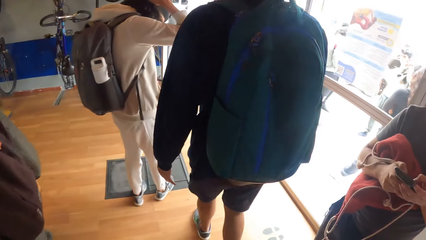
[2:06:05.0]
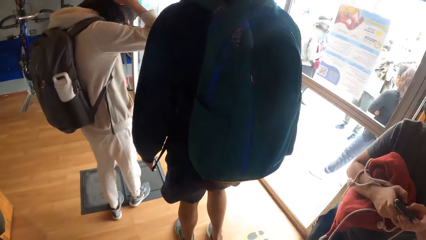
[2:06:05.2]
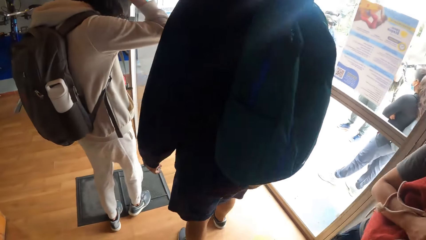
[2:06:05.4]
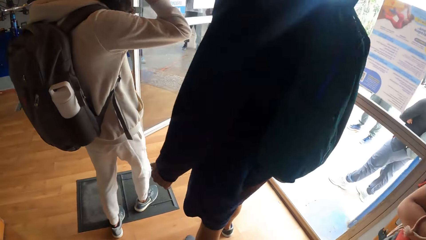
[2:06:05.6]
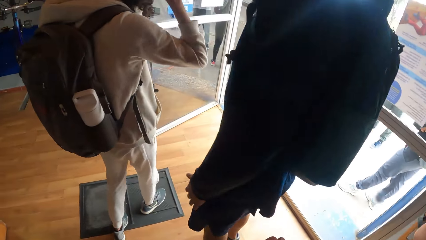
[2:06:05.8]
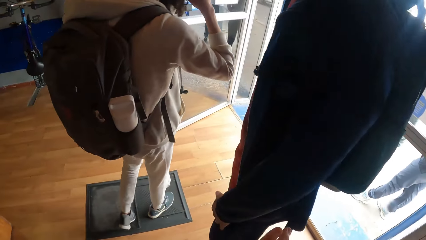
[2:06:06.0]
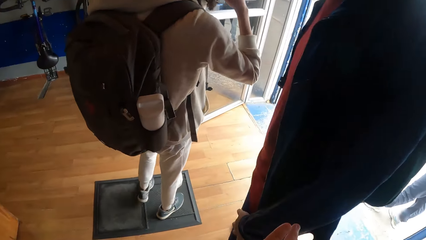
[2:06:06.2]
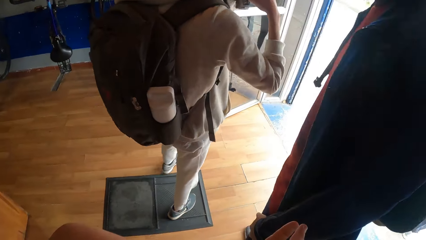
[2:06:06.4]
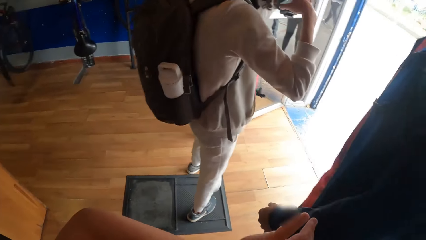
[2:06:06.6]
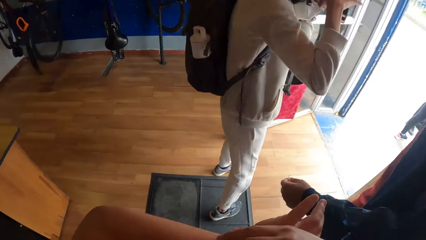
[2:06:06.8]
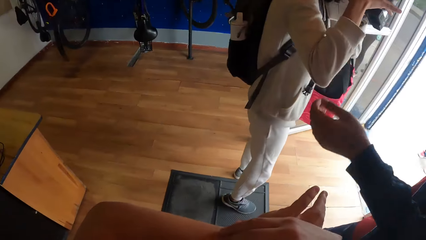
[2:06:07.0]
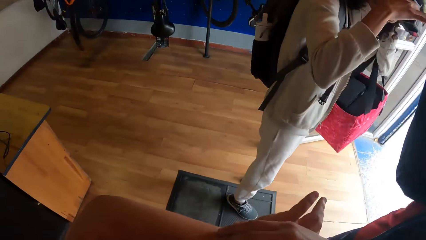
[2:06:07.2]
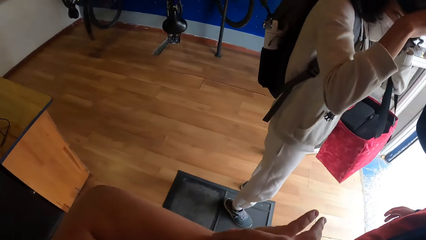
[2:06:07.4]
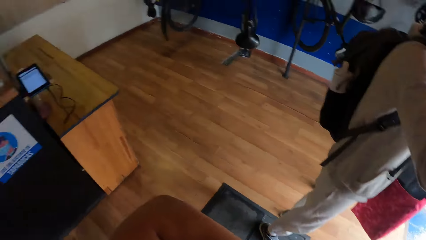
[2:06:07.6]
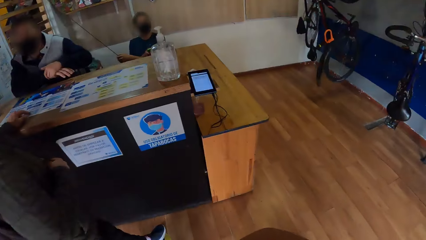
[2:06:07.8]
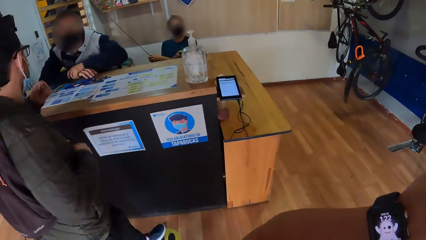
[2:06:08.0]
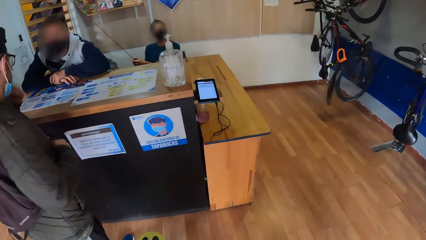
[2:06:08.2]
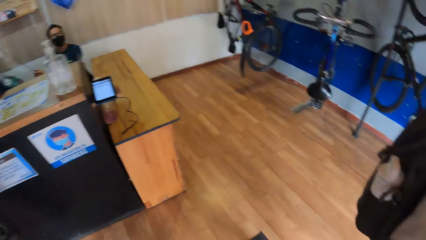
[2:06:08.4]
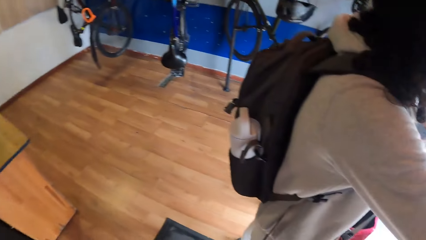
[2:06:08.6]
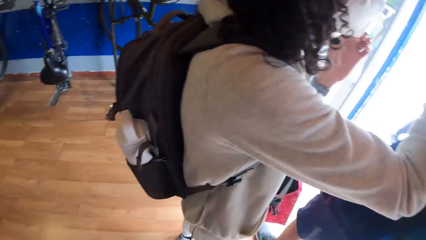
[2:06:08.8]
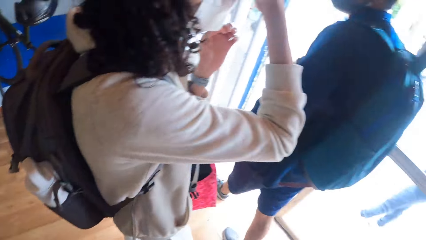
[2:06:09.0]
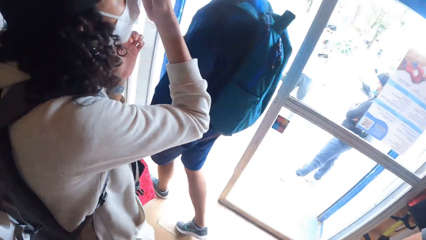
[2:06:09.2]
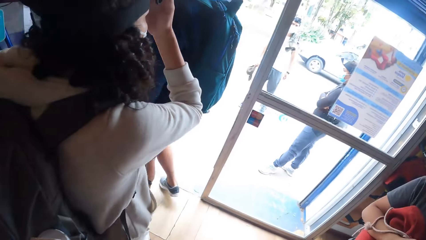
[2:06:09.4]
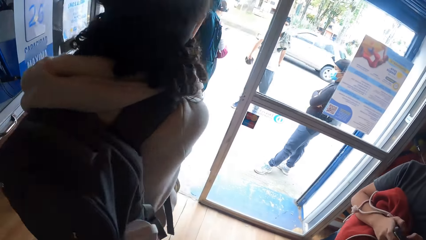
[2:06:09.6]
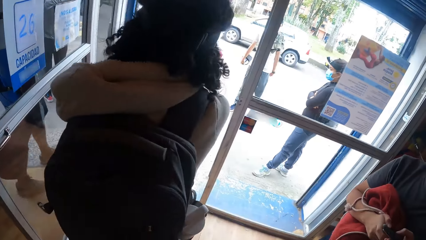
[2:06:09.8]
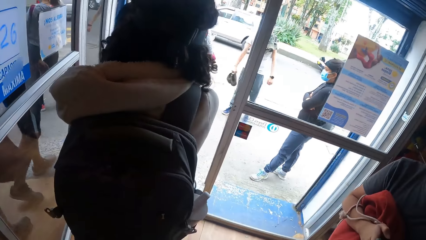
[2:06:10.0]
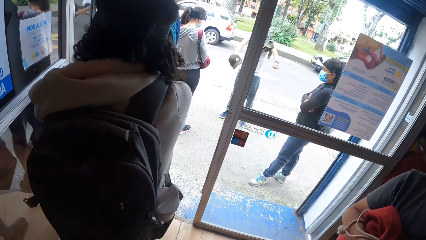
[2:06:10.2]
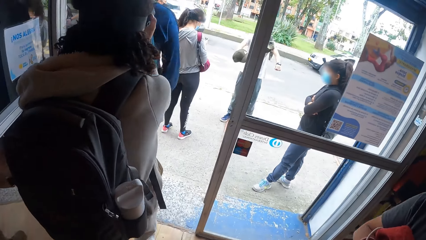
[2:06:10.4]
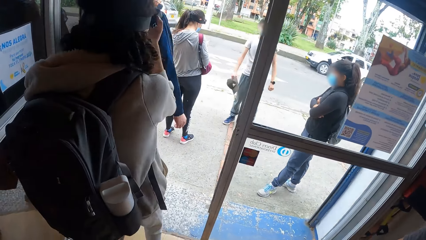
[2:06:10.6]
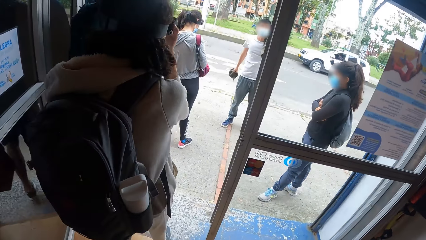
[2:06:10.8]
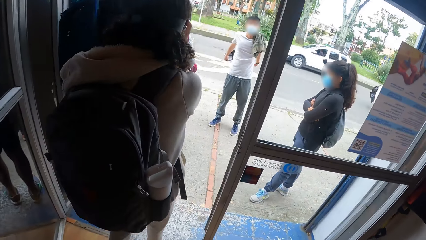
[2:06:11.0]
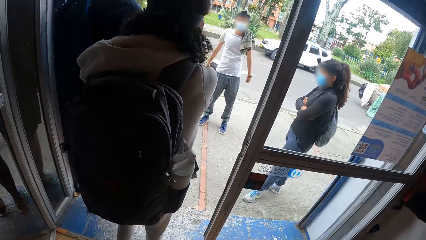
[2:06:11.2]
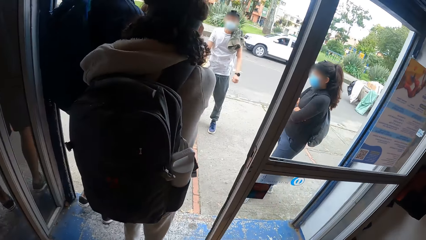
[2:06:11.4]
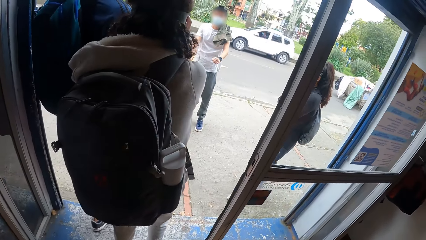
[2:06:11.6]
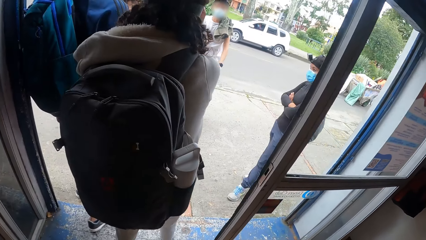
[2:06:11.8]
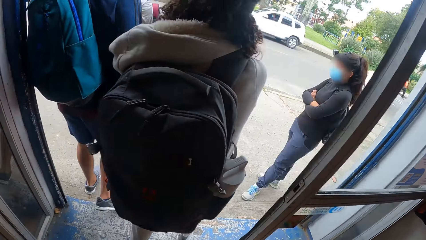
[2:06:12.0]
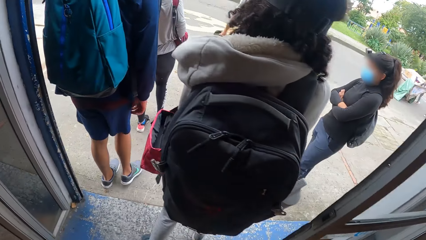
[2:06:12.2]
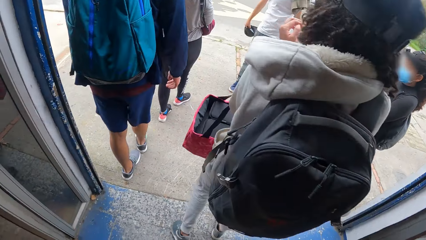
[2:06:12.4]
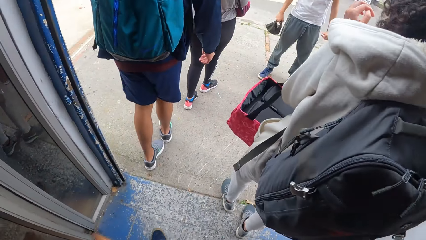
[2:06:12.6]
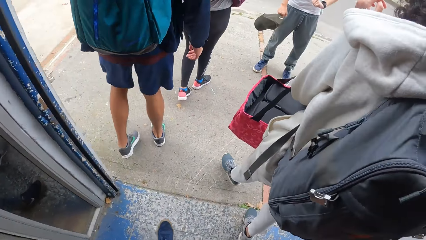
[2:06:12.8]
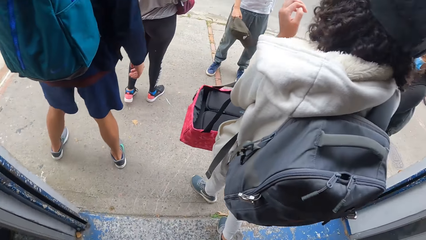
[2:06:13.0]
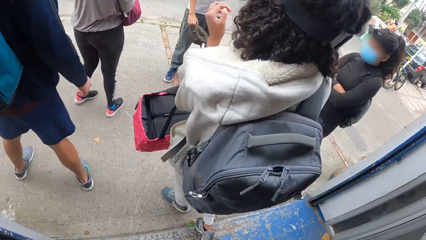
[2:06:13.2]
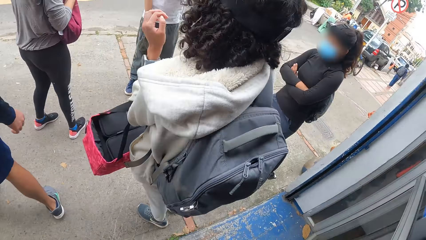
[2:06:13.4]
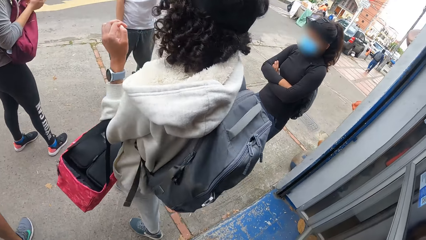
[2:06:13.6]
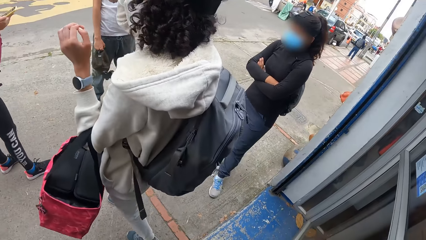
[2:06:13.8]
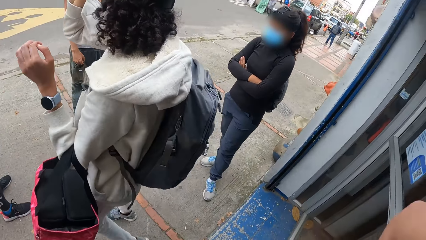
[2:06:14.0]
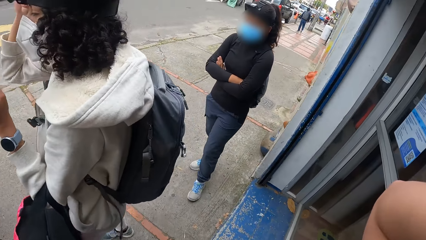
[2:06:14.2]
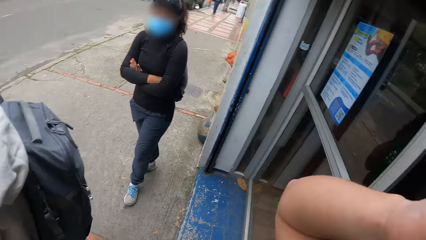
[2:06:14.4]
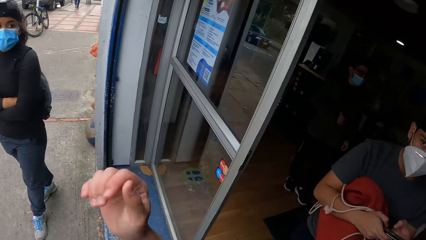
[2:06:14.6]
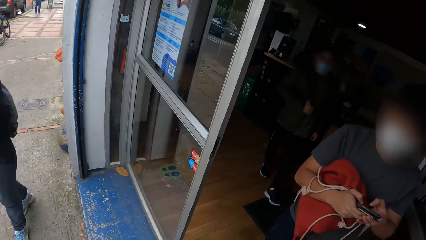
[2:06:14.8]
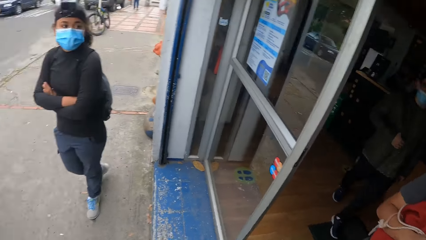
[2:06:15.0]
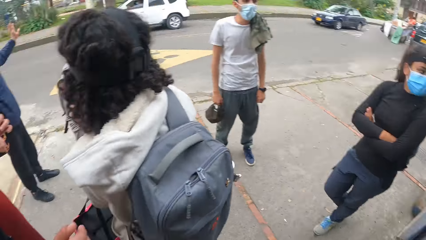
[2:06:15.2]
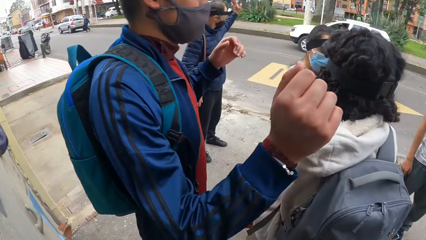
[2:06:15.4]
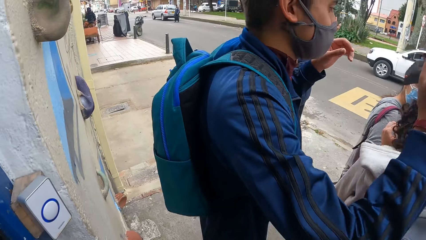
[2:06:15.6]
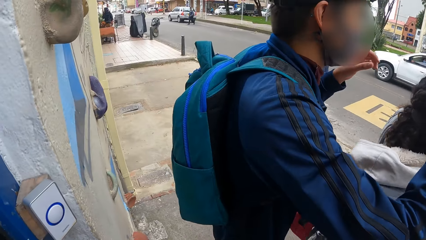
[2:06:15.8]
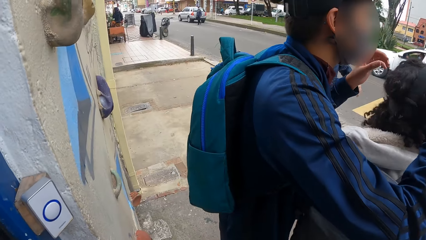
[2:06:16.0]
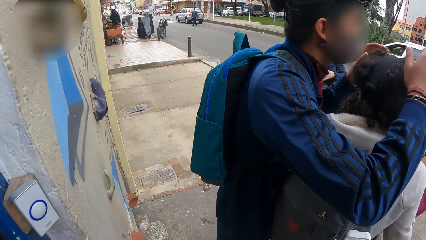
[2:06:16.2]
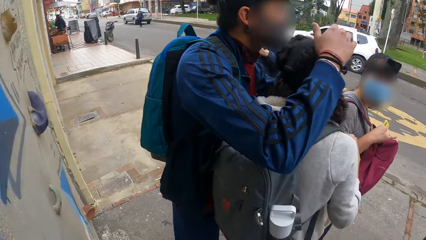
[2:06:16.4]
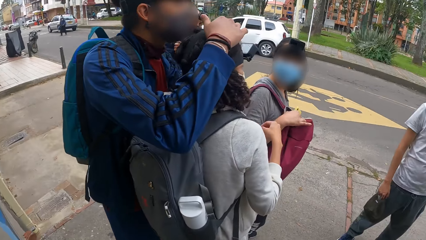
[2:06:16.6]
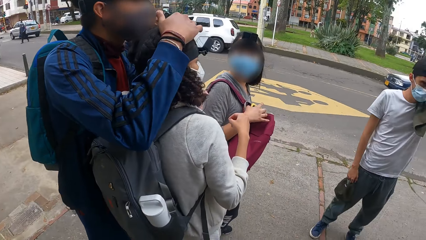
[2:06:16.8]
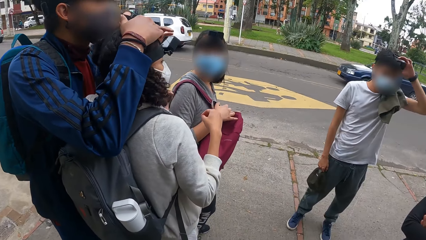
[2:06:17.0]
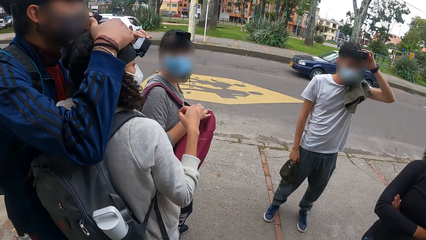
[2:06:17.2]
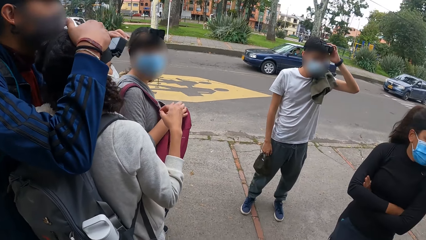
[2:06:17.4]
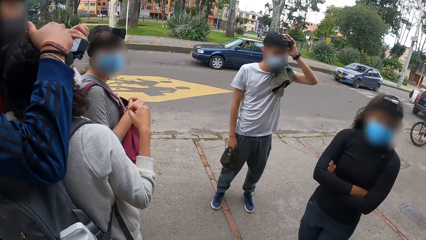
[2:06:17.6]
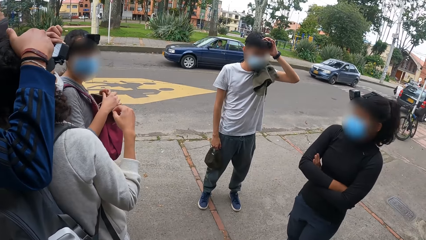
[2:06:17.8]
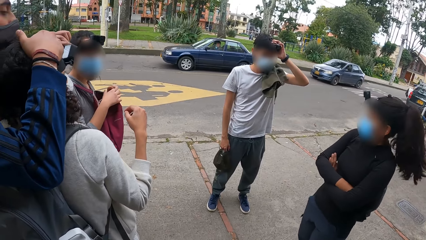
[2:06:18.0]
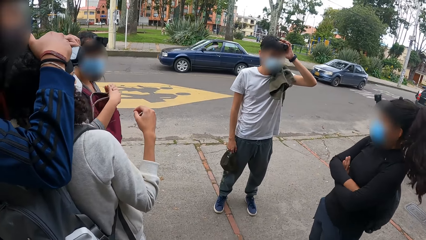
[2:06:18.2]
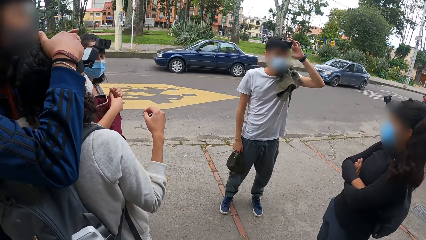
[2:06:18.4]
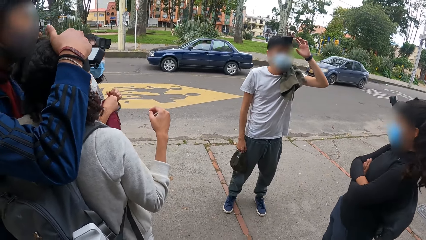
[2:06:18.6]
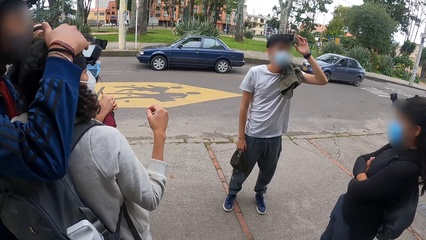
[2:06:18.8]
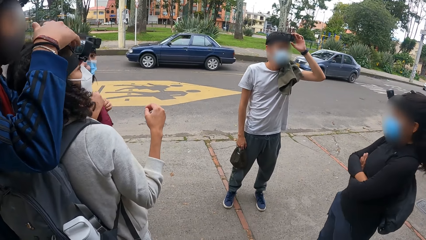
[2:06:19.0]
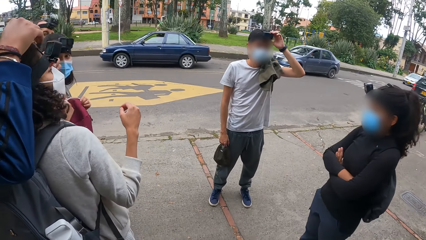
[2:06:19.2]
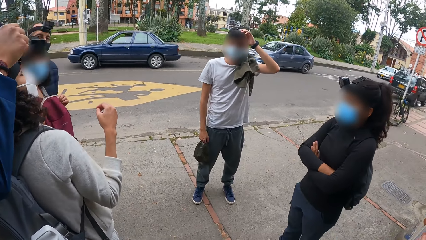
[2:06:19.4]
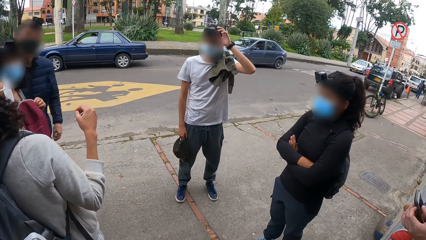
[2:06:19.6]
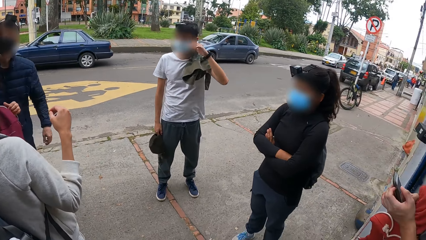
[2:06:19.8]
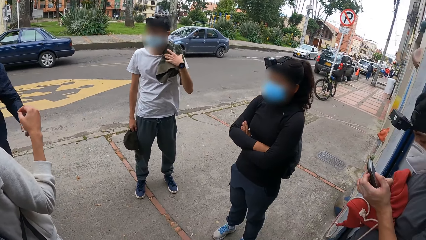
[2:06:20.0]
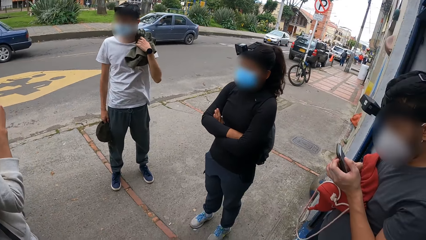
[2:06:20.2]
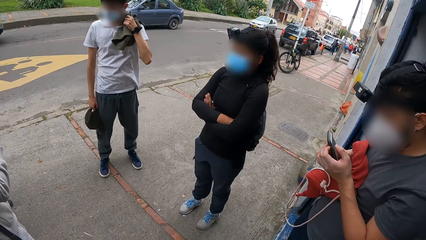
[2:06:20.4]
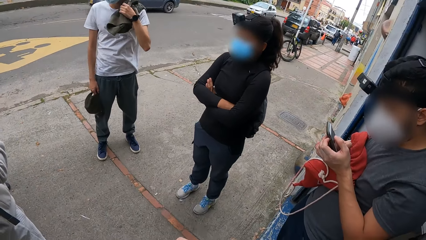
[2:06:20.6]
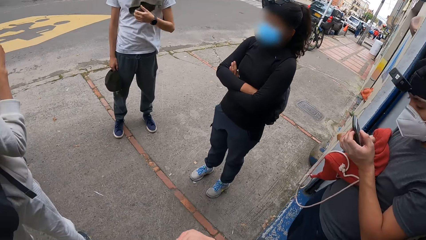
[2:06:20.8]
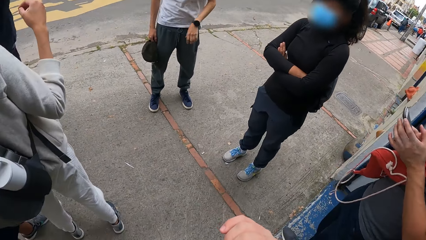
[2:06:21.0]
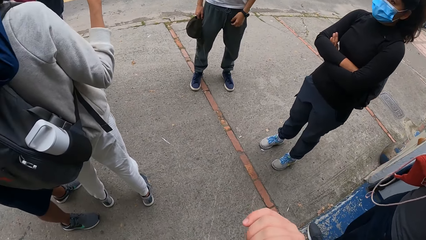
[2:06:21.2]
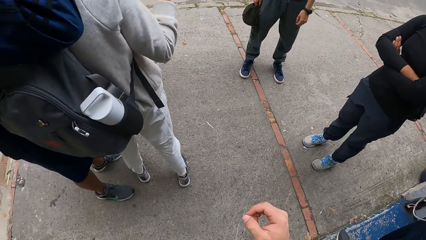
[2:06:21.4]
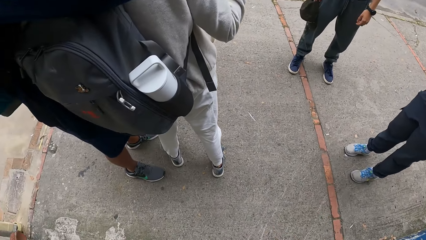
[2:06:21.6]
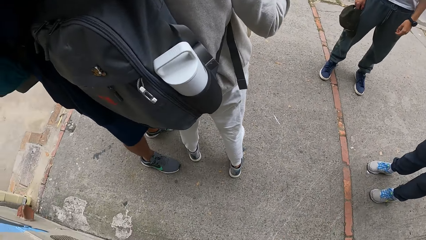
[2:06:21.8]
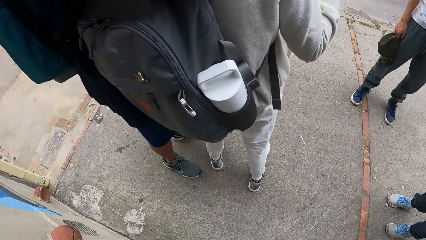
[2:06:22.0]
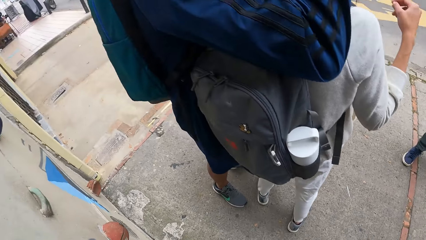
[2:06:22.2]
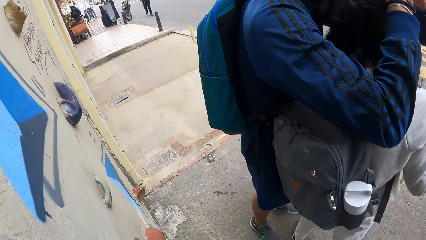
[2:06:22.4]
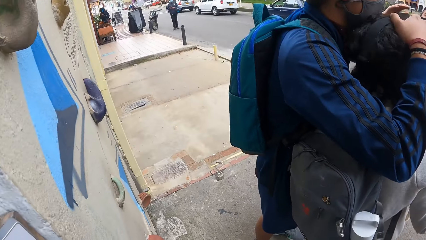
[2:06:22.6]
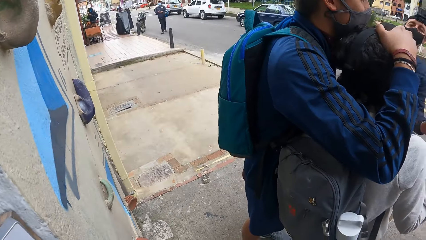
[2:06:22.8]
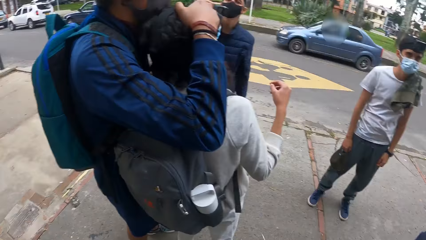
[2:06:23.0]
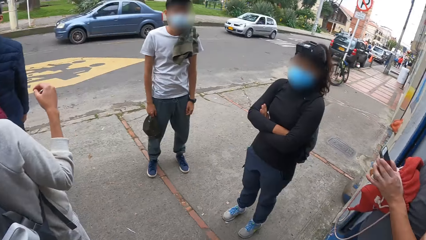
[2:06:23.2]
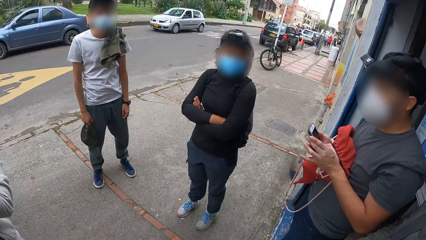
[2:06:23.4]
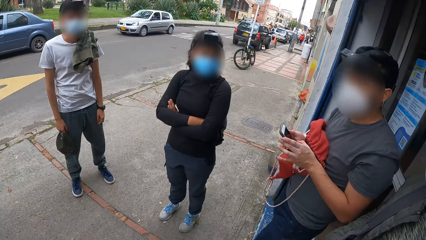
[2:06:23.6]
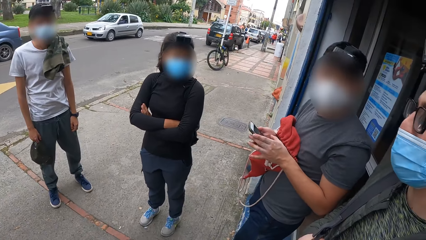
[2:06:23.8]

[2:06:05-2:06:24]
The camera wearer stands in a room. They operate a watch. They stare around. They walk out of the building with the man and the woman. They stare around. A group of vehicles drives past the camera wearer. The camera wearer looks around.
